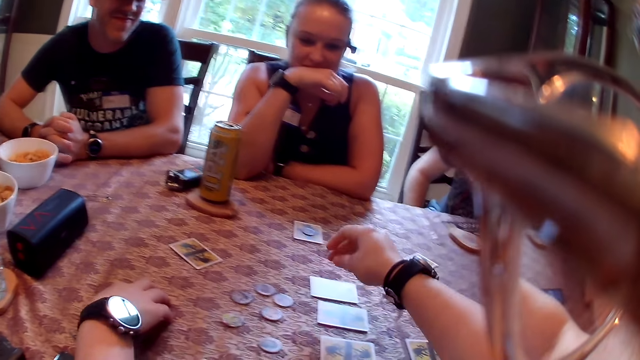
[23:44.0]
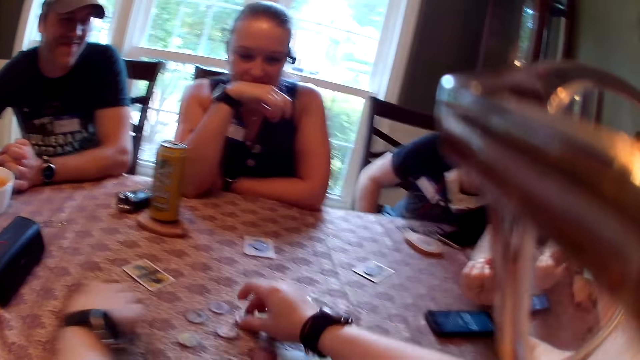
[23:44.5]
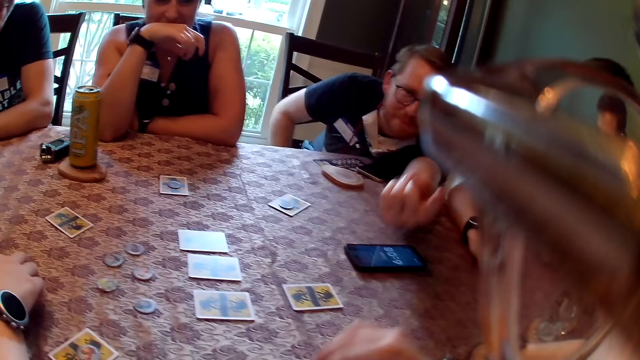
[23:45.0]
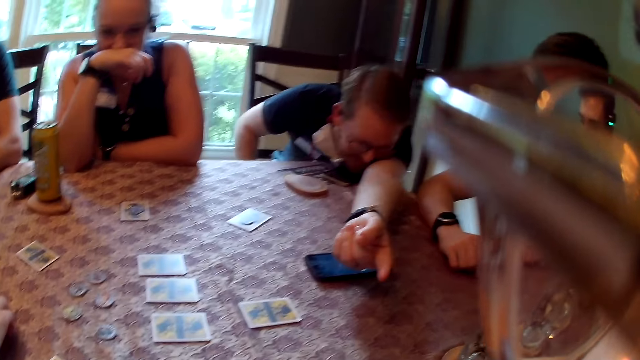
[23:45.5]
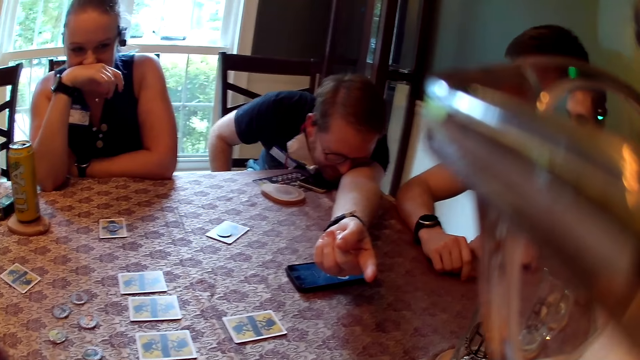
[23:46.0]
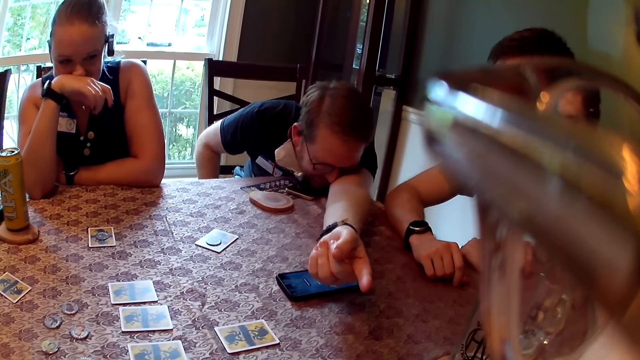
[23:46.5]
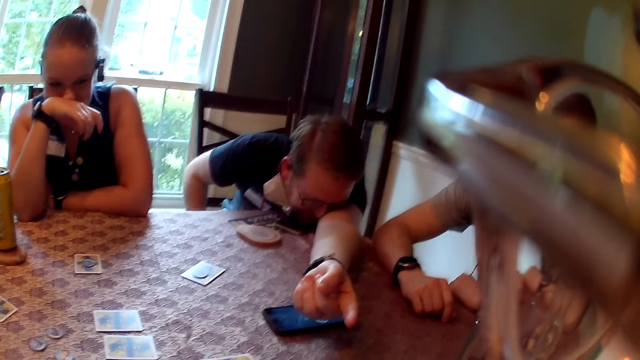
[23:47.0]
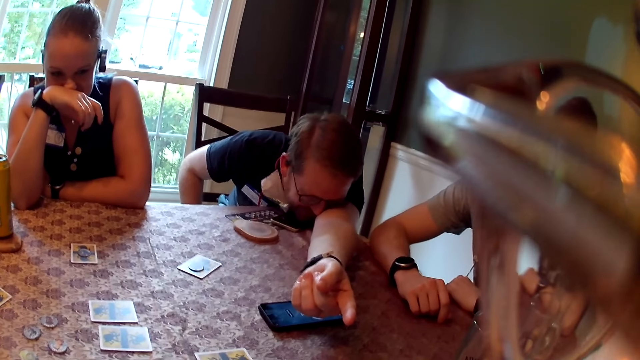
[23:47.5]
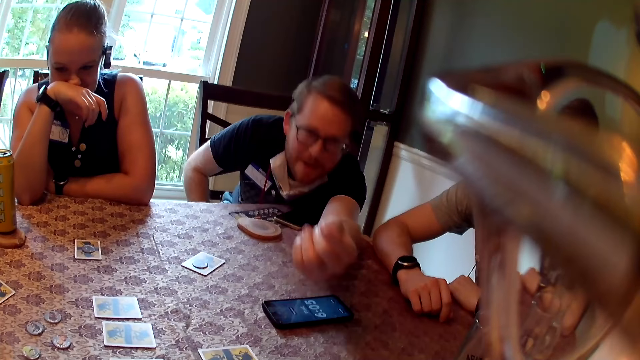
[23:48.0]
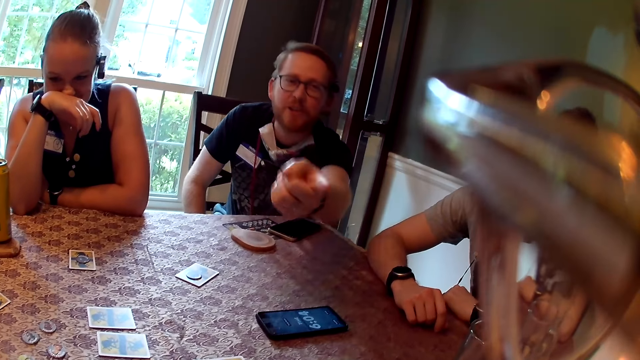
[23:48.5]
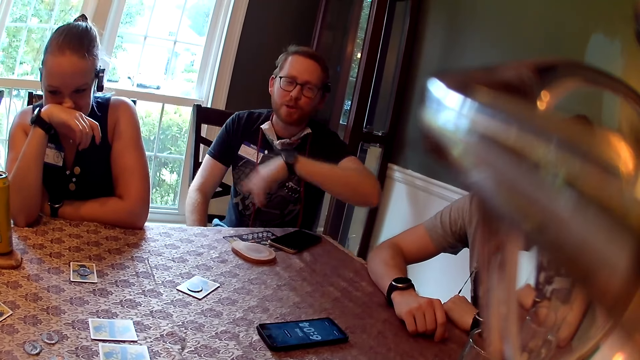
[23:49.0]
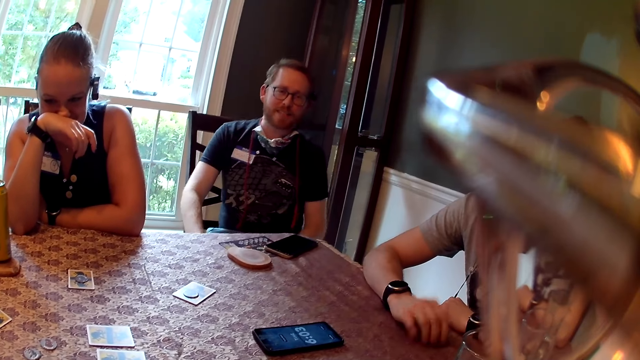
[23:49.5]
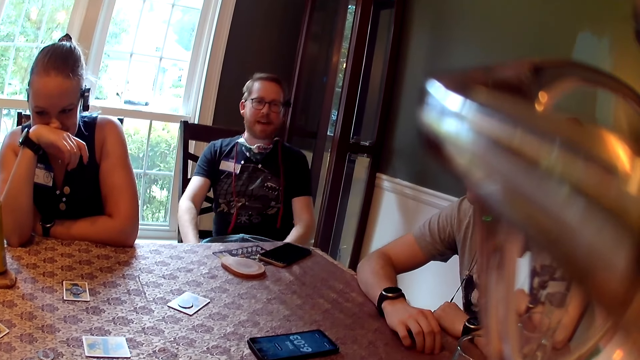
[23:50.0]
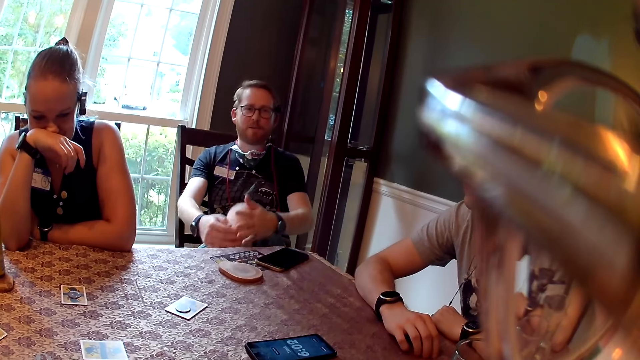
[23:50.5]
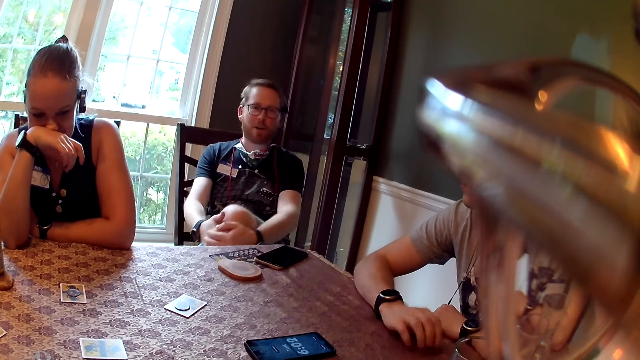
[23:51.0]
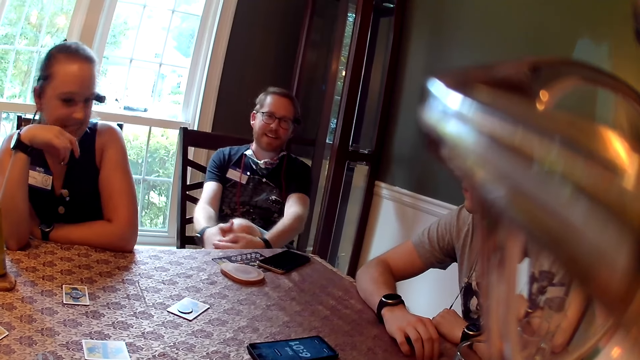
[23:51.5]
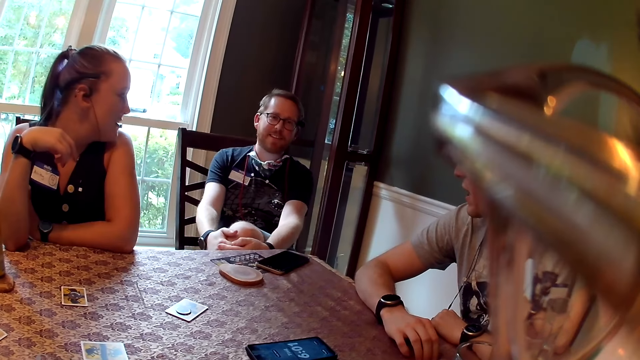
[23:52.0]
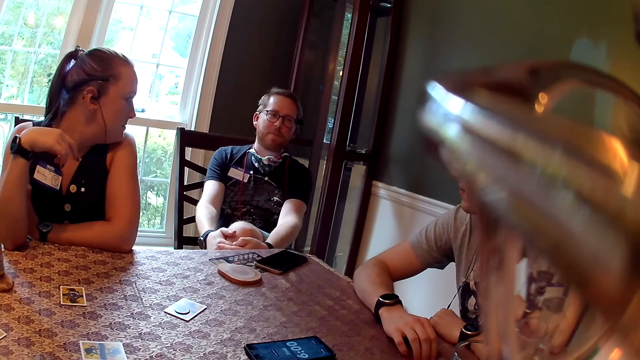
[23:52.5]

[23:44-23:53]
The camera wearer picks a token from the table with her right hand. She plays the cards. A man places his left arm on the table. The camera wearer talks to the man.

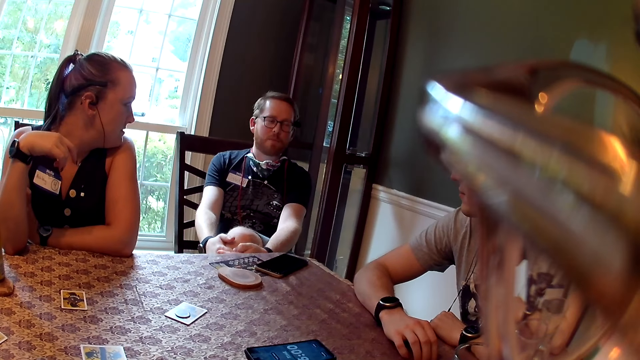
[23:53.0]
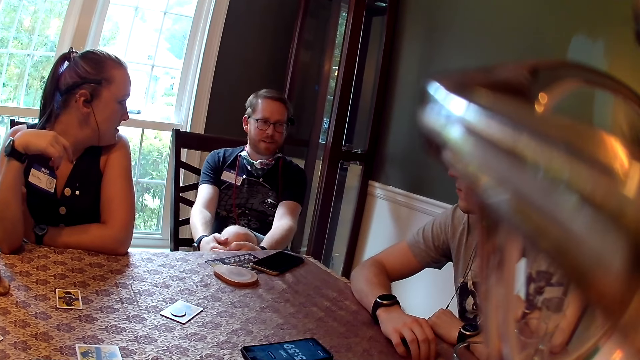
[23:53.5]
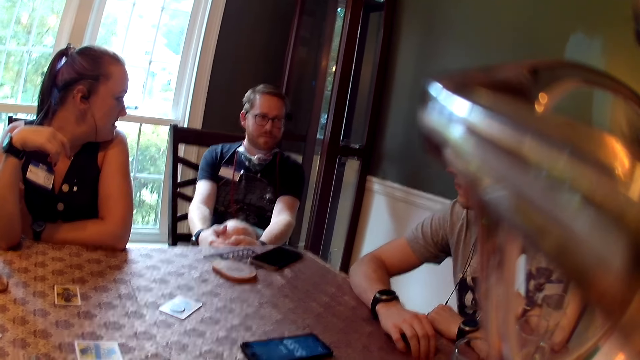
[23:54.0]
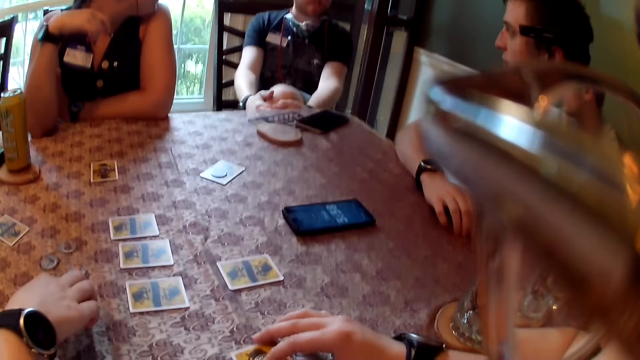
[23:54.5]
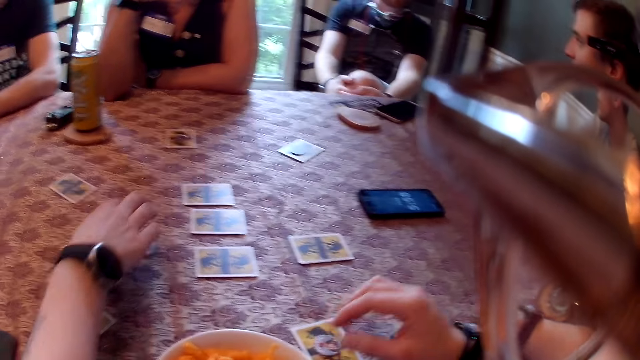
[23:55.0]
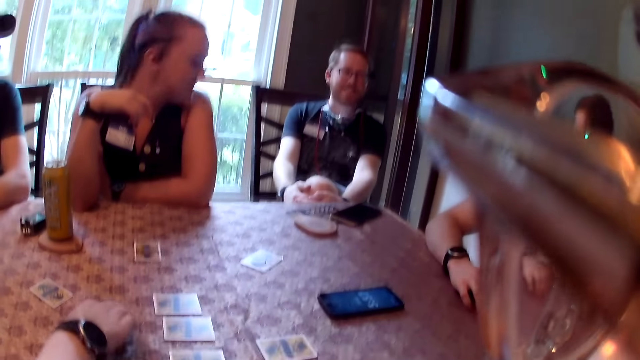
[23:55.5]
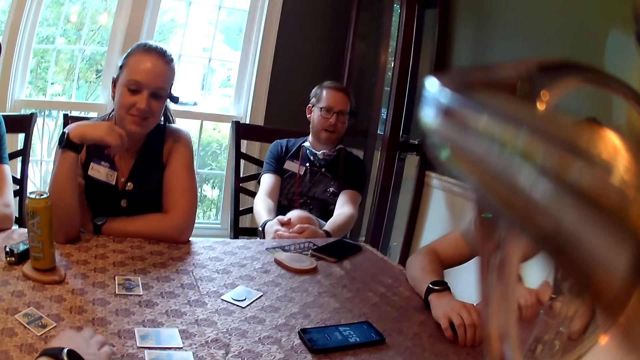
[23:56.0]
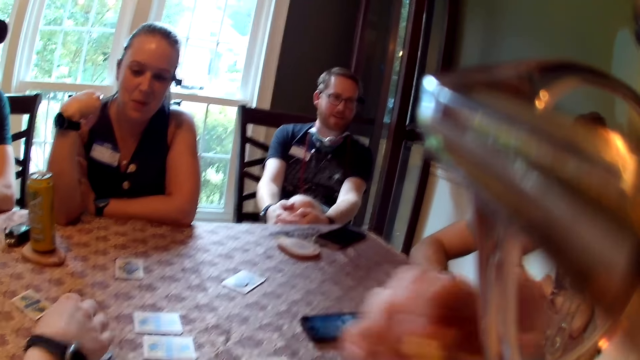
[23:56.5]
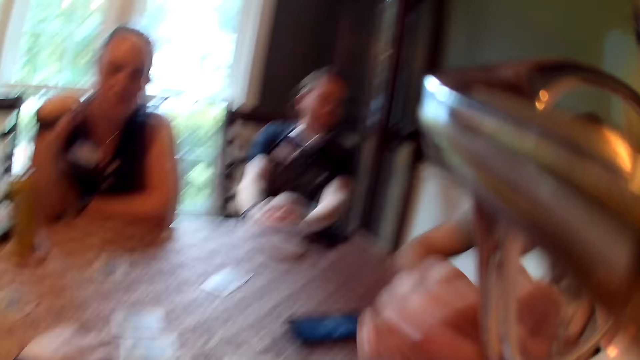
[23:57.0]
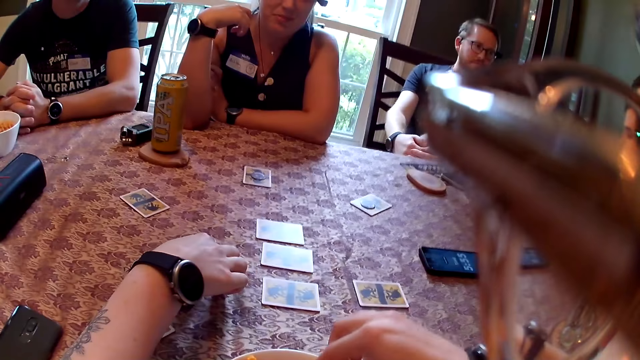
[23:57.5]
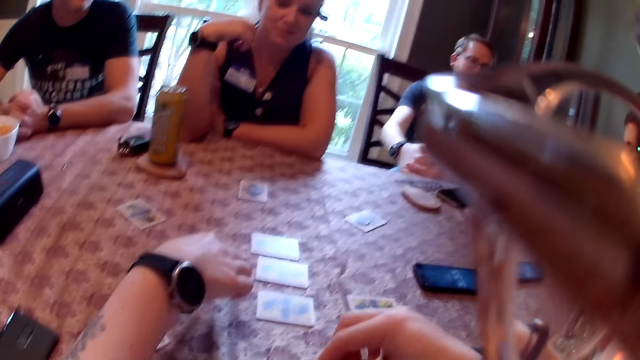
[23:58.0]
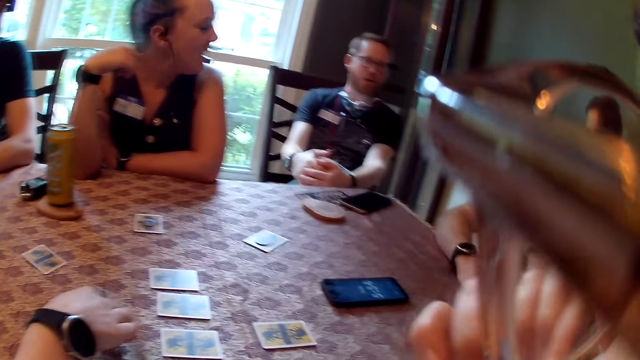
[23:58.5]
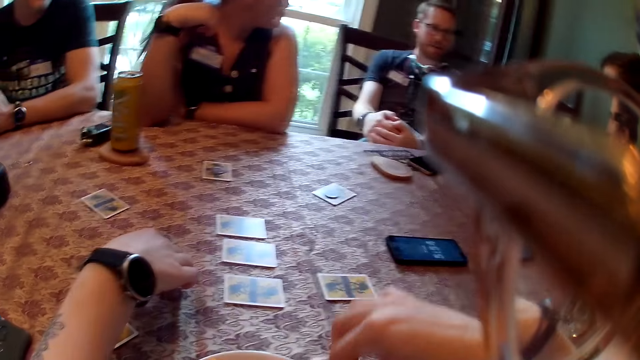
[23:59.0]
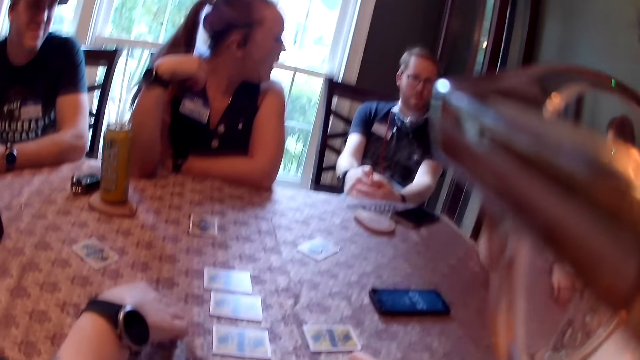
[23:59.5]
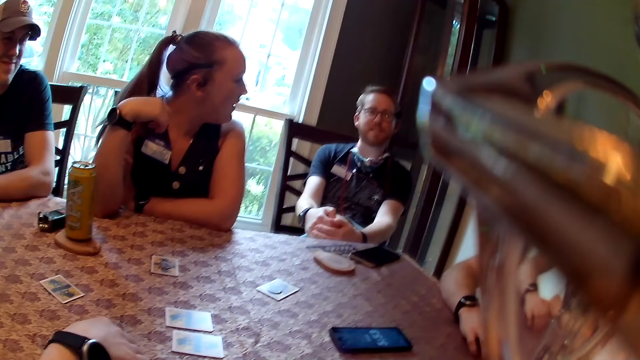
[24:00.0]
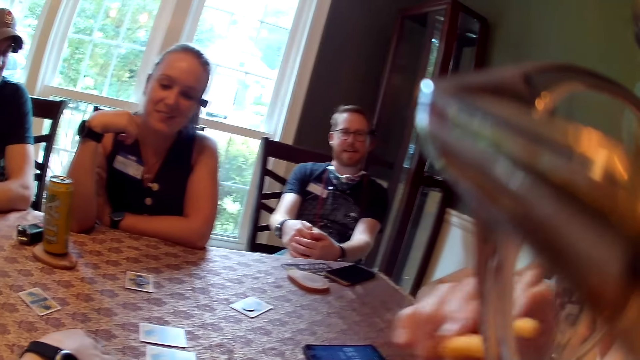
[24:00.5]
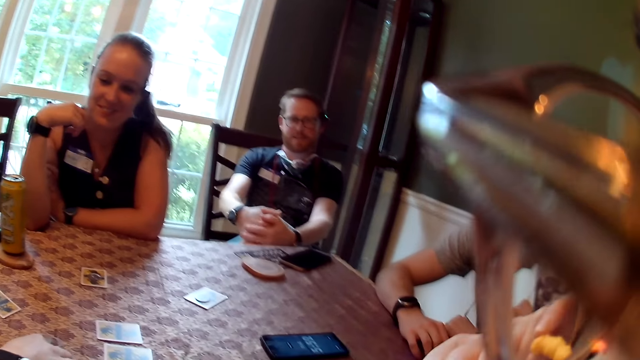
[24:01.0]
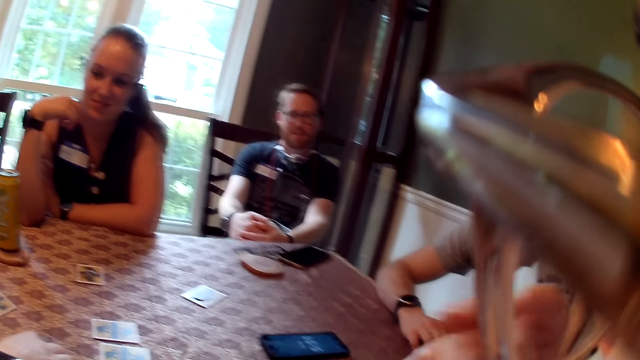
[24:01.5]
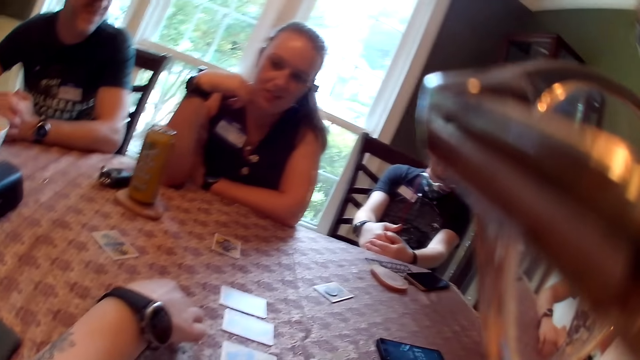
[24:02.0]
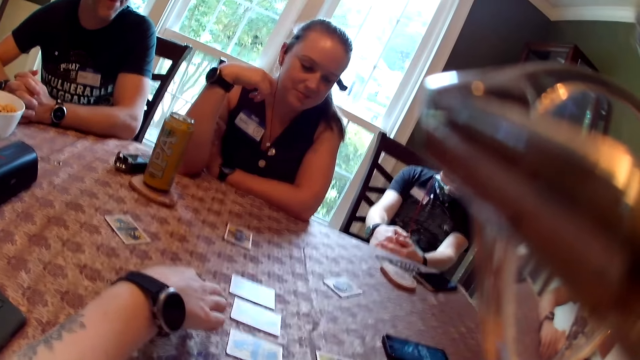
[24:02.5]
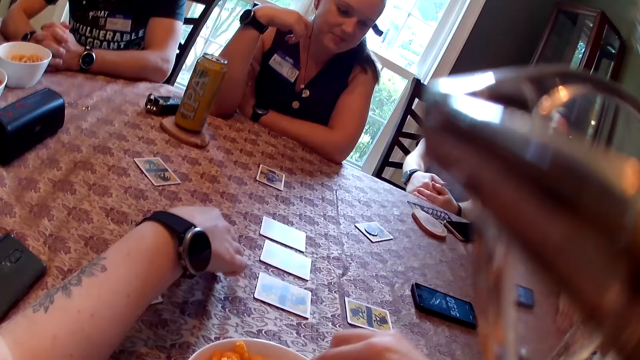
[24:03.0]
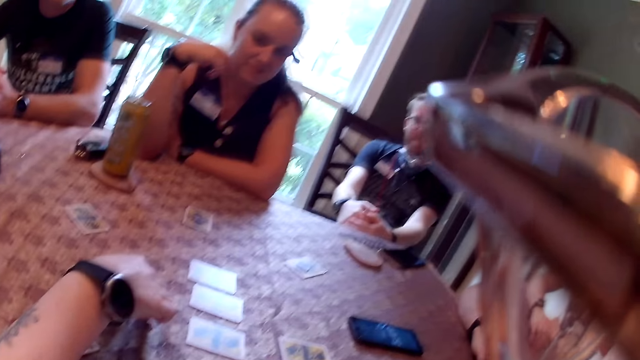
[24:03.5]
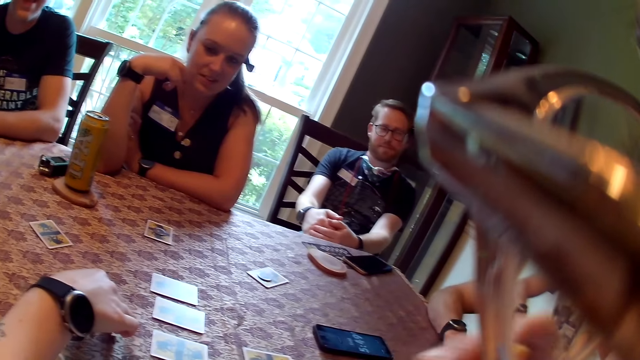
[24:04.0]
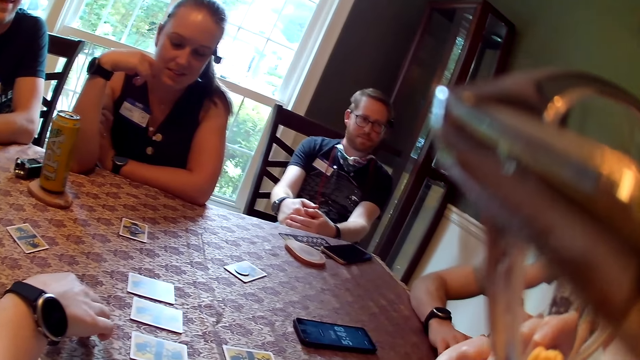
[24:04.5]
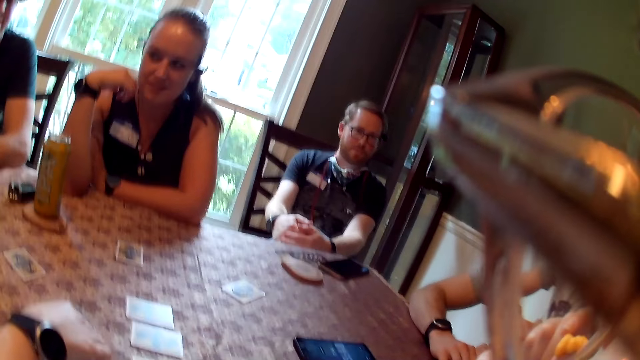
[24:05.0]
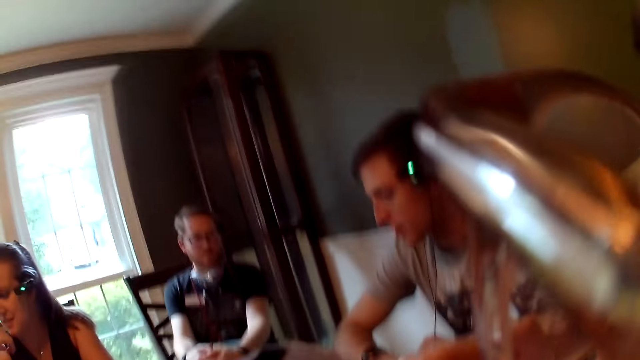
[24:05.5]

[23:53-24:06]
The camera wearer looks around and talks to a woman. The woman touches a token on the table with her right hand. The camera wearer picks a snack from the bowl with her right hand. She looks around. She eats the snack in her right hand. She picks a snack from the bowl with her right hand. The woman touches a token from the table with her right hand. The camera wearer eats the snack in her right hand. She picks a snack from the bowl with her right hand. She plays the cards. She eats the snack in her right hand. She picks a snack from the bowl with her right hand.
